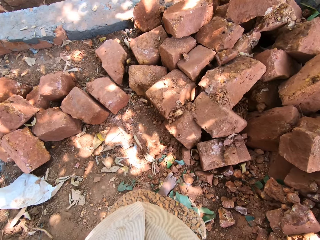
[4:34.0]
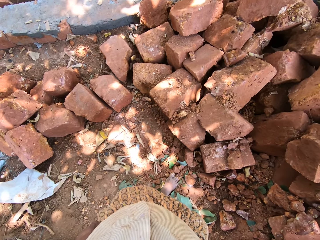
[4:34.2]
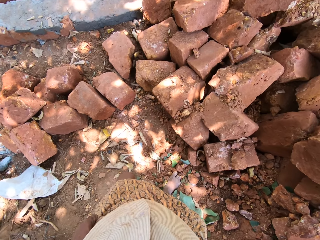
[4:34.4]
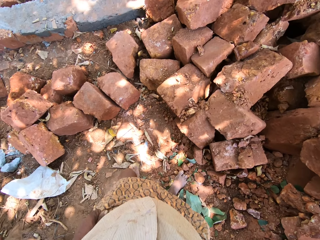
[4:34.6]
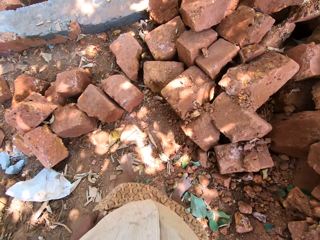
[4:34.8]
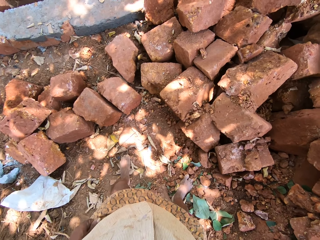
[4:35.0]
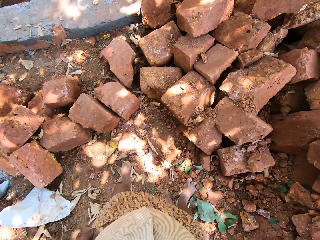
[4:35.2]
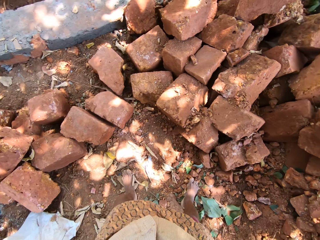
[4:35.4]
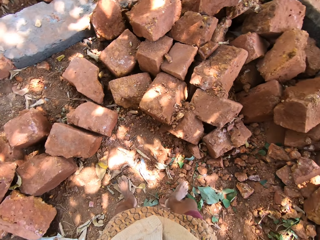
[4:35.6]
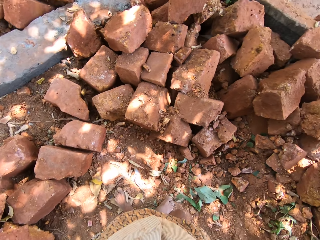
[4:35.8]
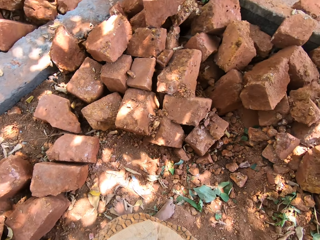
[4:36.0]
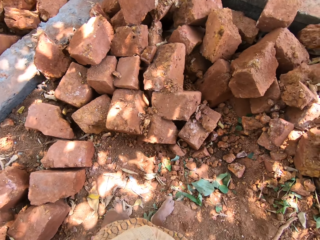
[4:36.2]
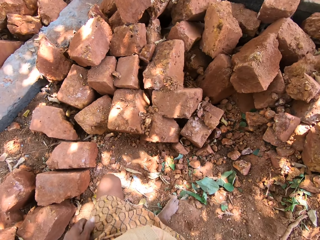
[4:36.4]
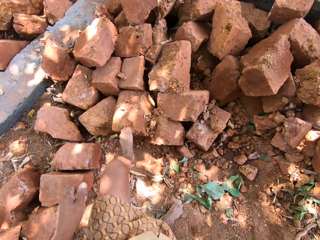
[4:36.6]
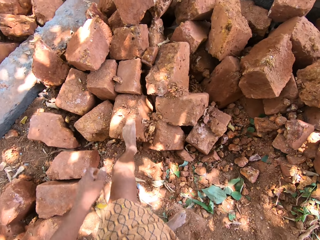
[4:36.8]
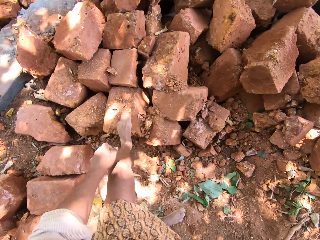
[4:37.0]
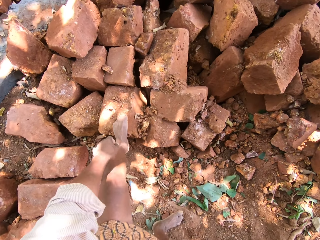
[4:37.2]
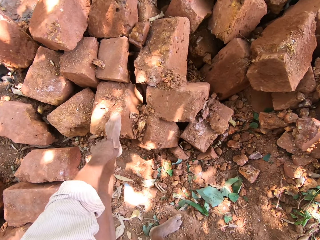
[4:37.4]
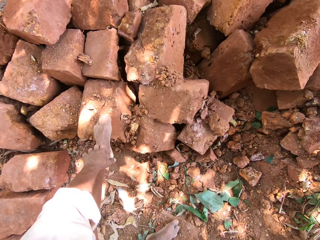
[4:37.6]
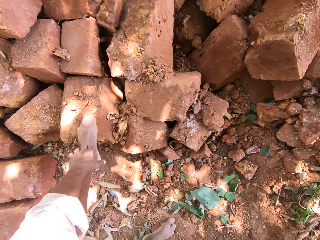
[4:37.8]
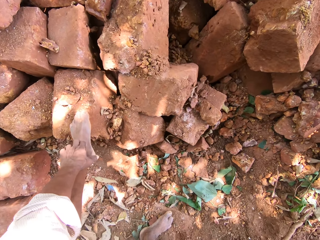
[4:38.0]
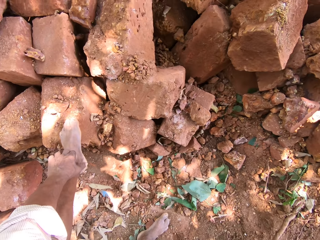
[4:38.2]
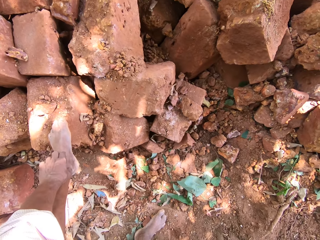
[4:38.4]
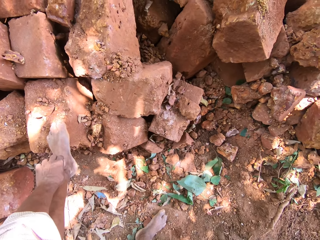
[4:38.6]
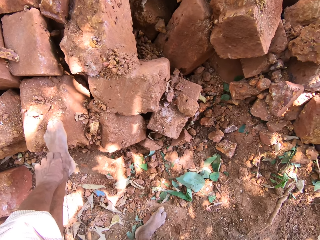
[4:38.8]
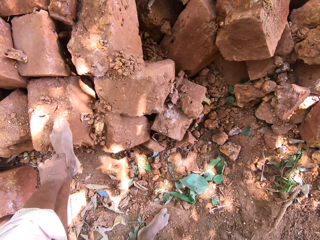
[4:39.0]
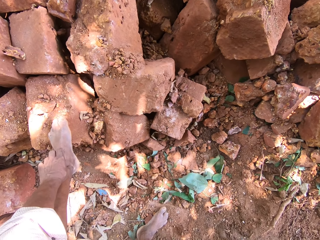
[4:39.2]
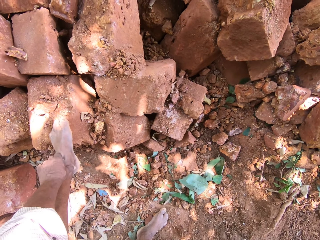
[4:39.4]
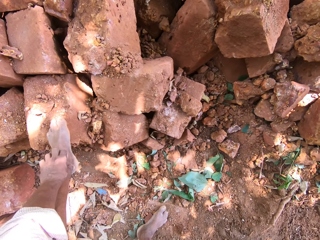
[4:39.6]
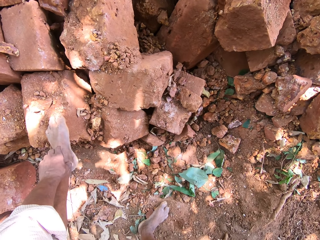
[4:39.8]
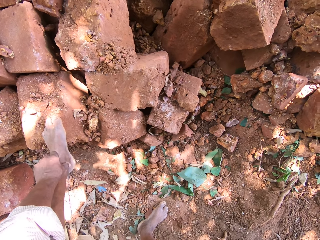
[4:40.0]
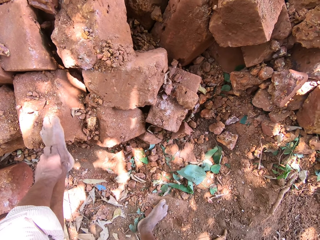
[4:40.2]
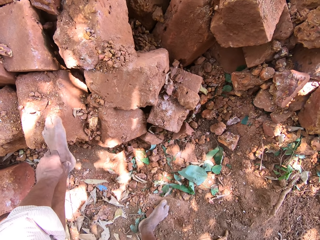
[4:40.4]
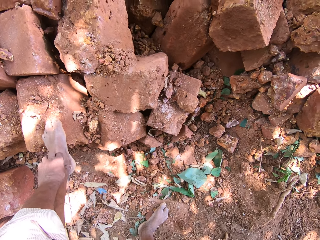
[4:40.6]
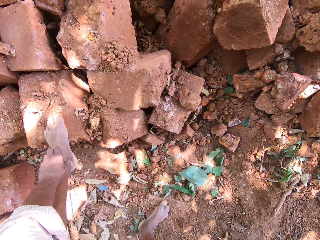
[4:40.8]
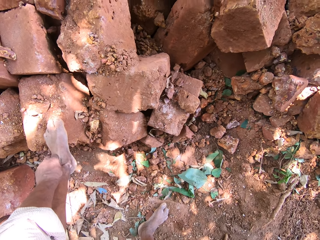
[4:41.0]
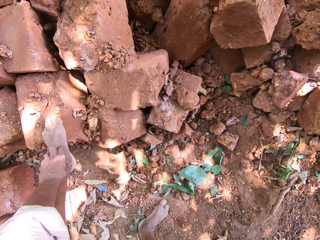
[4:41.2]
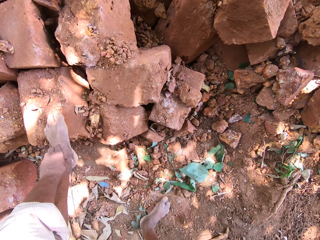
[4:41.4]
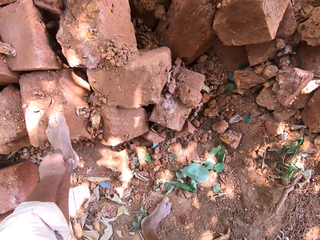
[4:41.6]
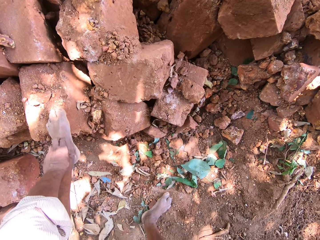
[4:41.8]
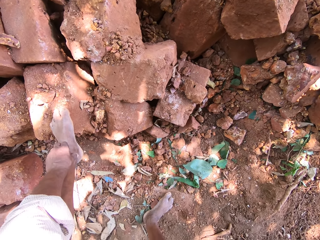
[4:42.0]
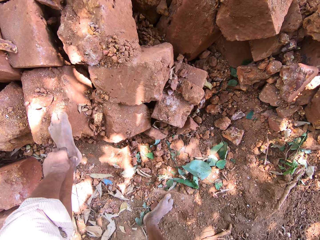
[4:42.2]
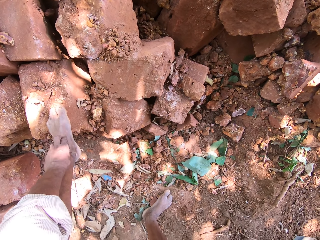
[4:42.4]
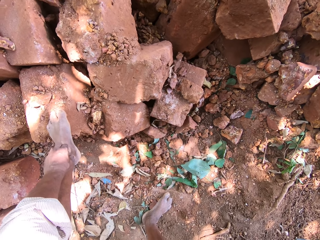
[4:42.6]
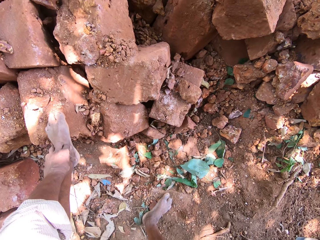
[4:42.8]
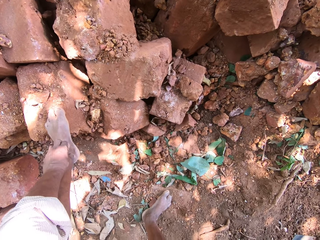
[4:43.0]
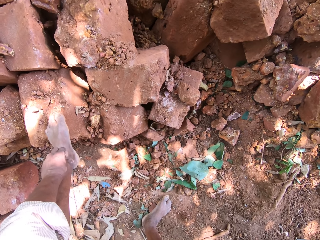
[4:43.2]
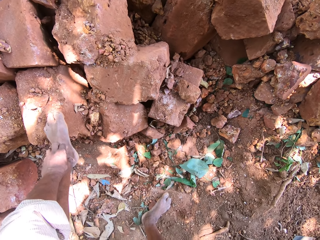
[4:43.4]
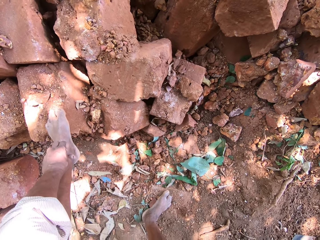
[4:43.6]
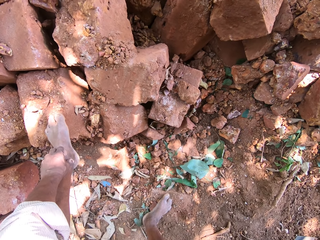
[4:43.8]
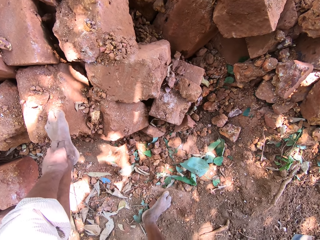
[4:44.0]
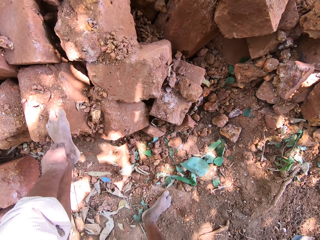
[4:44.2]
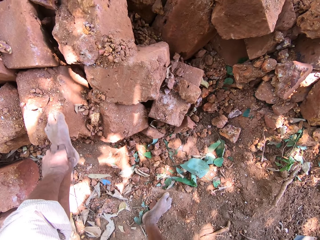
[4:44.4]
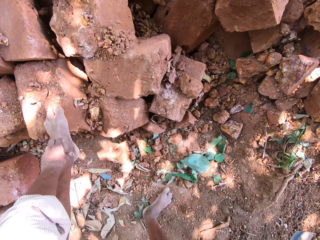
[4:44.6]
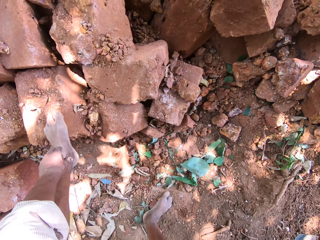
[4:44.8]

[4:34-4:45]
The camera wearer steps on a brick. He scratches his leg with his left hand.

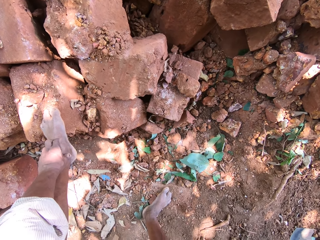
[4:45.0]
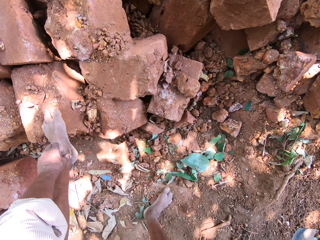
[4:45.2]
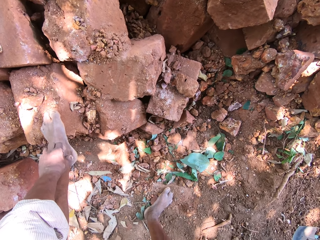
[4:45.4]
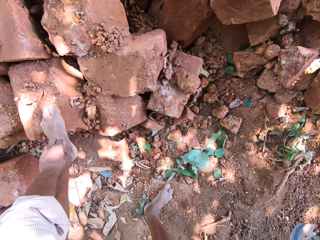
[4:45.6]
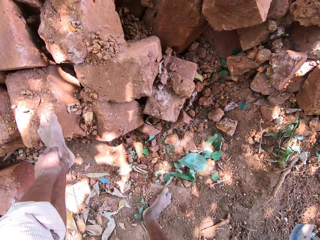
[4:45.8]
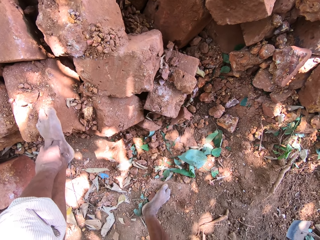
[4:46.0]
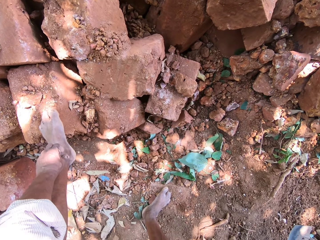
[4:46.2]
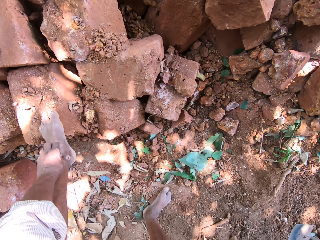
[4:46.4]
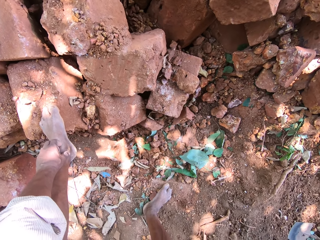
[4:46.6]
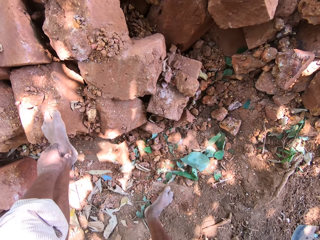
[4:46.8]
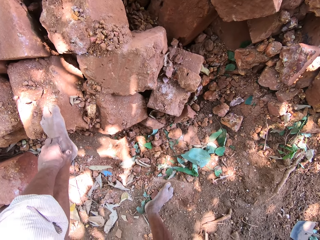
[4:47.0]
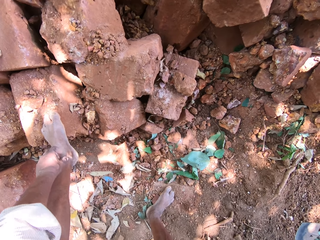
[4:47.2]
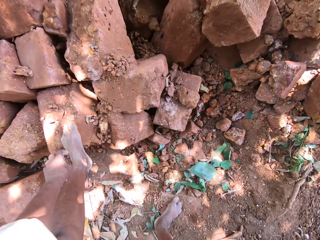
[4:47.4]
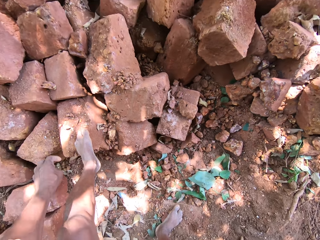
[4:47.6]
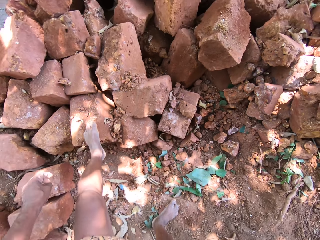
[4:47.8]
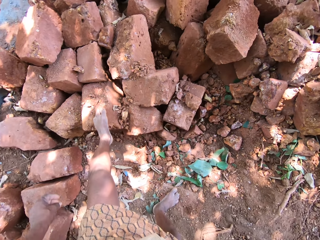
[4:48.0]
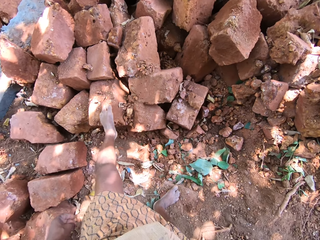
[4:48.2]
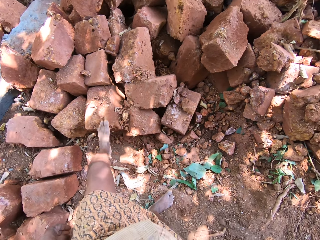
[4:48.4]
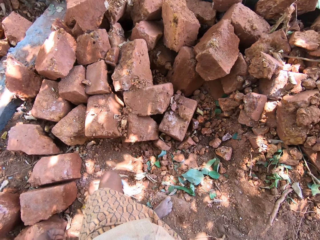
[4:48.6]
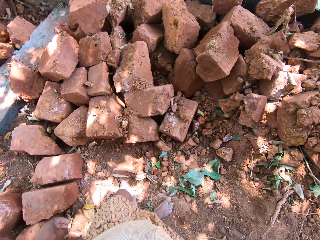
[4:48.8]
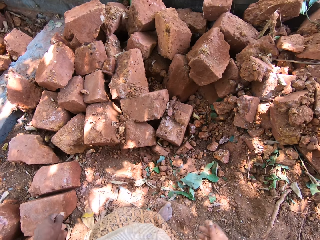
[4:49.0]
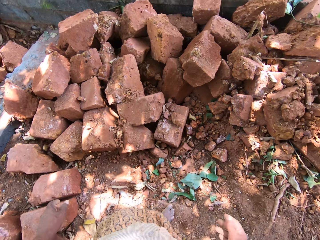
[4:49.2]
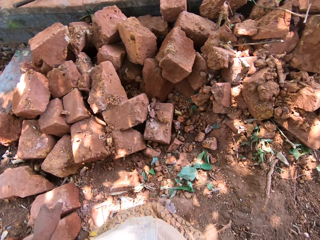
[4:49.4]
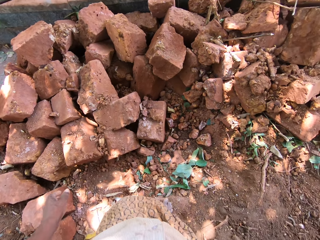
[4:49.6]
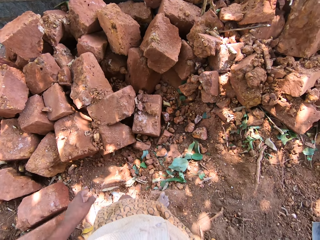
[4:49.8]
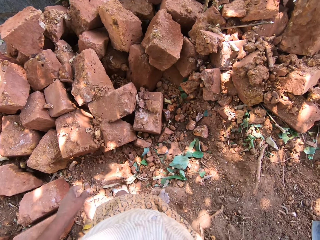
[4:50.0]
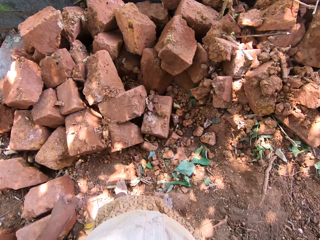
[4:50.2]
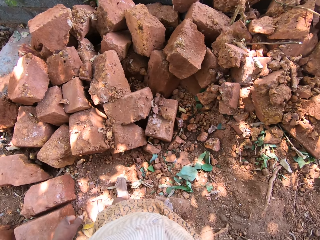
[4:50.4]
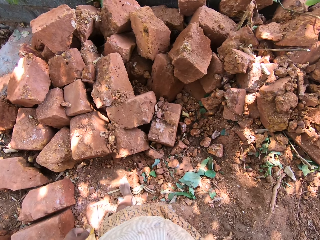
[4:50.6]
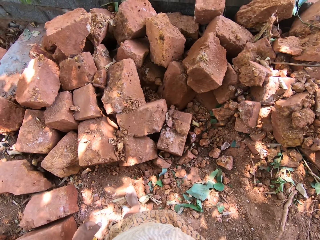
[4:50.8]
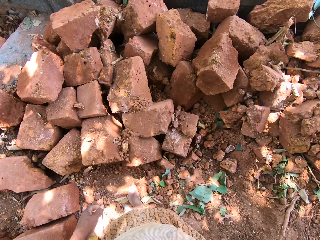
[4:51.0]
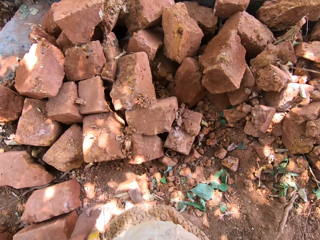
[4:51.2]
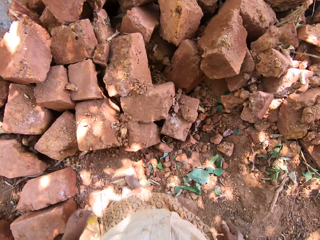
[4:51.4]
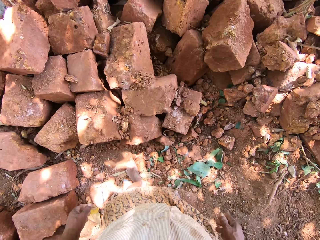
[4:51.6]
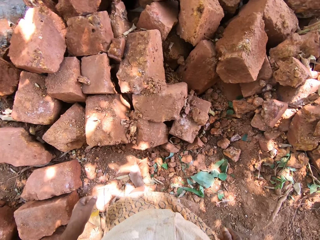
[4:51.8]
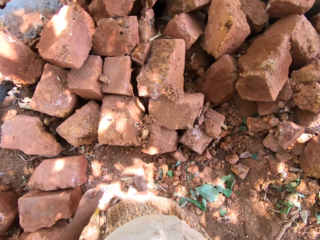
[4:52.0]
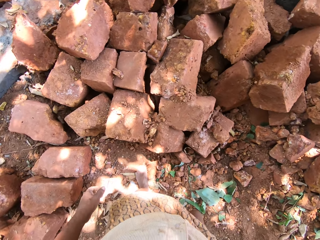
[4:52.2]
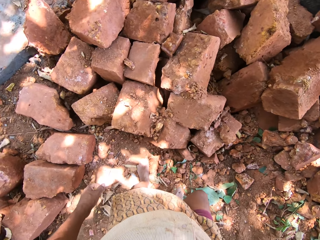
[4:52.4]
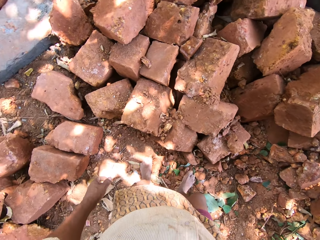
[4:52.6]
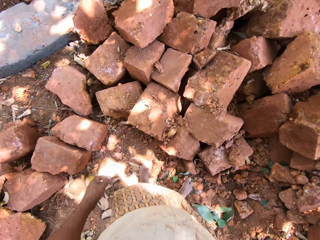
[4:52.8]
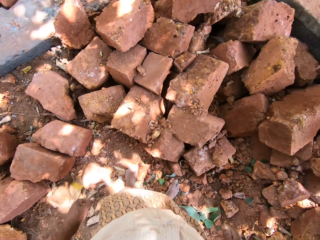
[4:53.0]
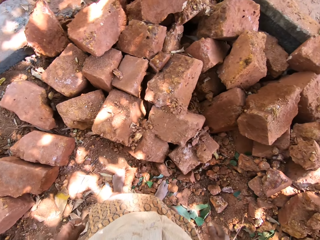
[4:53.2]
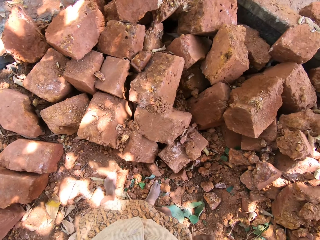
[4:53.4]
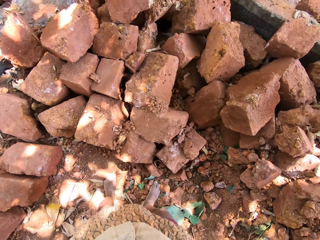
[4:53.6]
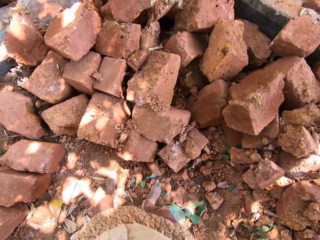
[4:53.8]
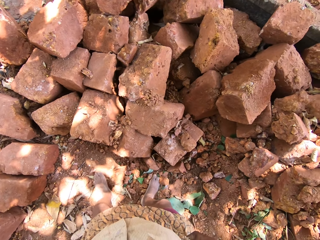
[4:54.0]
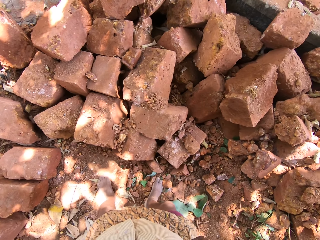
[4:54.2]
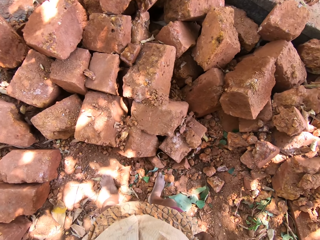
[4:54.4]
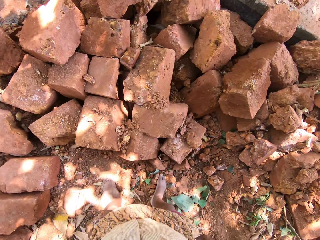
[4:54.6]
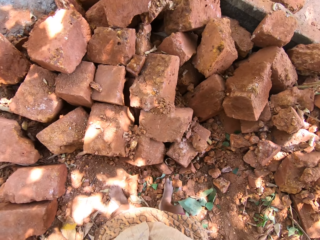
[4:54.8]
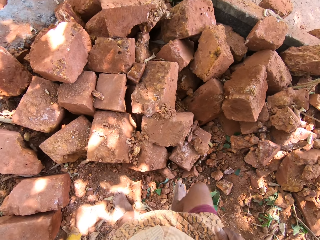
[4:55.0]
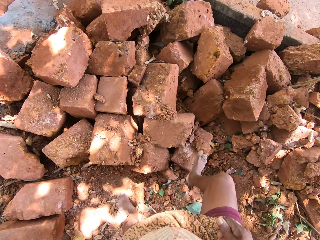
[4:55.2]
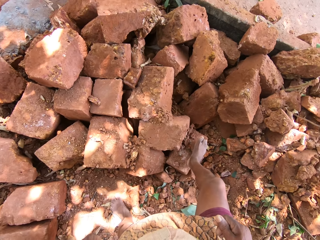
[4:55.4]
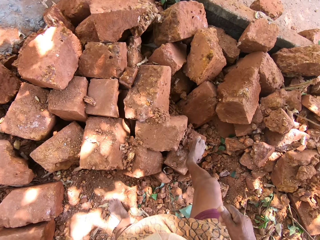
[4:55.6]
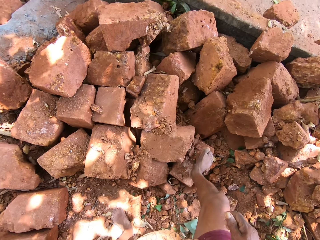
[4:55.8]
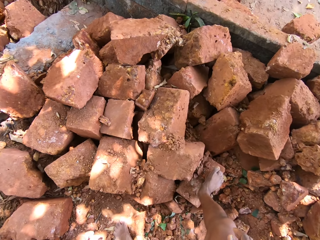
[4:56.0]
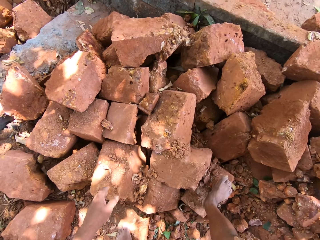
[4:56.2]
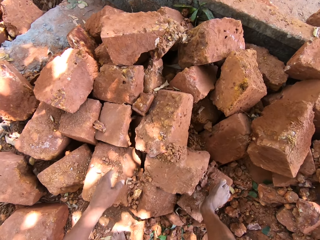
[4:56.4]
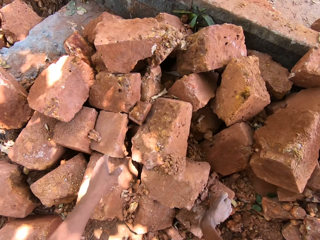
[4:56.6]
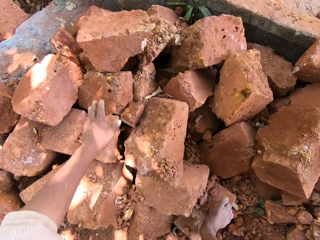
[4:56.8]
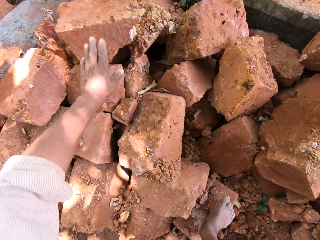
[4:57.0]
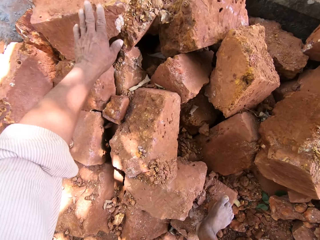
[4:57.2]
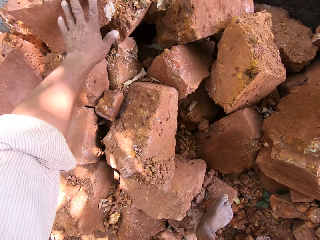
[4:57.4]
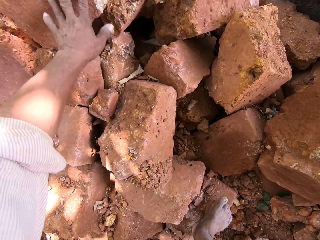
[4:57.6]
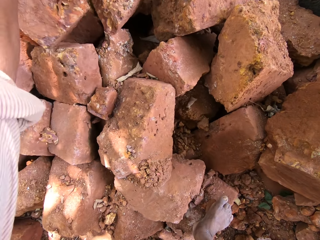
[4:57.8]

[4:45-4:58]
The camera wearer removes his left hand from his left leg. He removes his left leg from the brick on the ground. He places his left leg on the ground. He lifts his right leg from the ground. He places his right leg on a brick on the ground. He pushes a brick from some bricks on the ground with his left hand.
